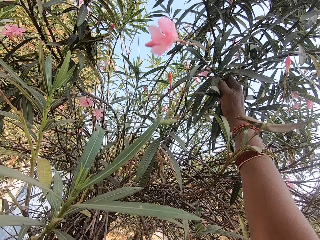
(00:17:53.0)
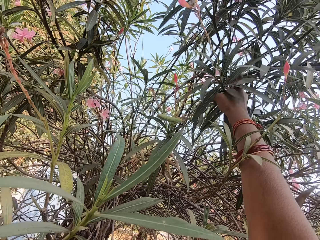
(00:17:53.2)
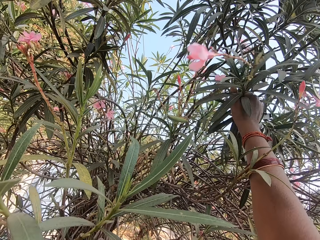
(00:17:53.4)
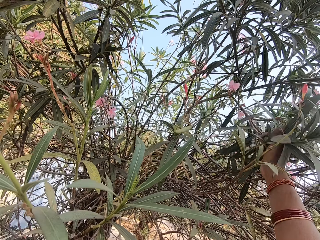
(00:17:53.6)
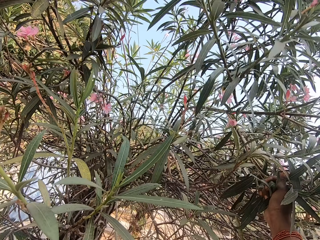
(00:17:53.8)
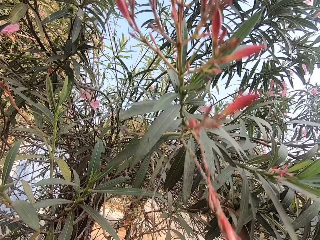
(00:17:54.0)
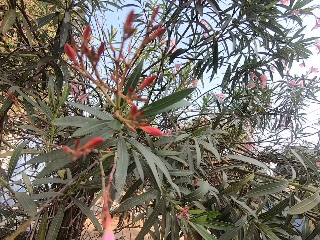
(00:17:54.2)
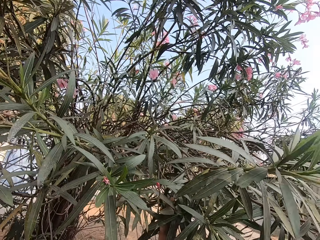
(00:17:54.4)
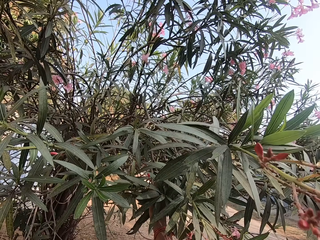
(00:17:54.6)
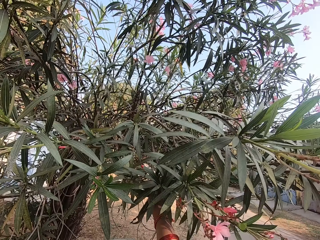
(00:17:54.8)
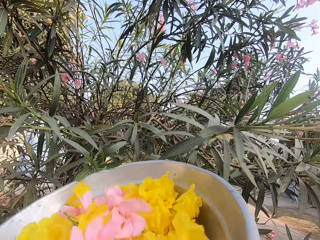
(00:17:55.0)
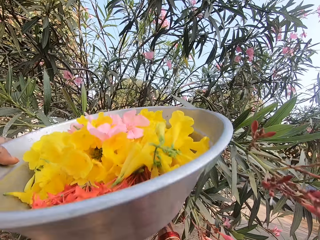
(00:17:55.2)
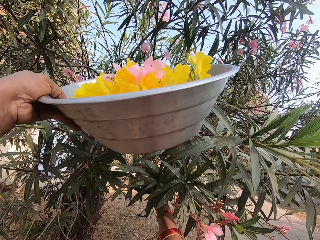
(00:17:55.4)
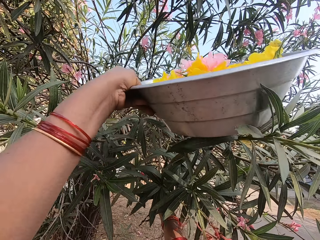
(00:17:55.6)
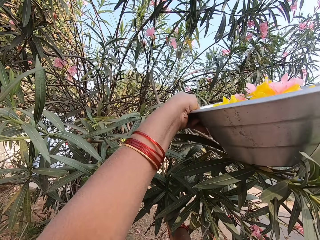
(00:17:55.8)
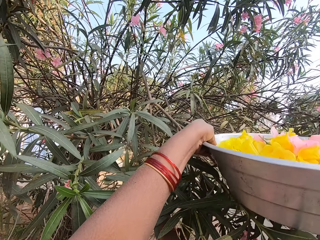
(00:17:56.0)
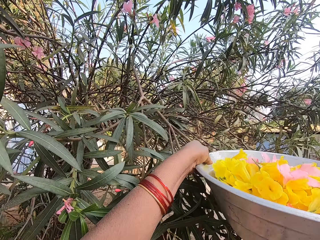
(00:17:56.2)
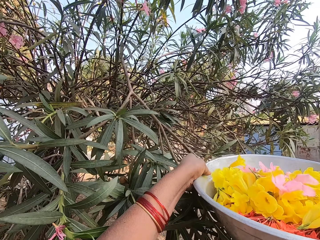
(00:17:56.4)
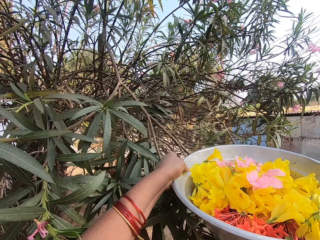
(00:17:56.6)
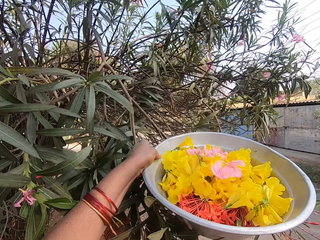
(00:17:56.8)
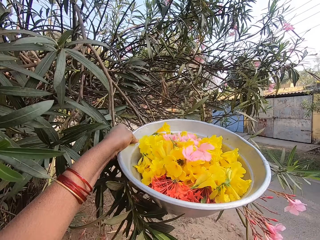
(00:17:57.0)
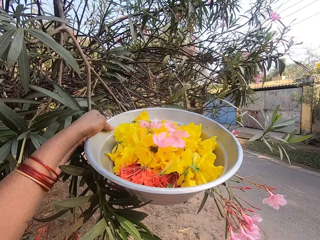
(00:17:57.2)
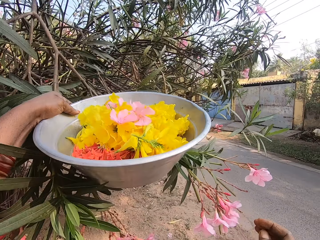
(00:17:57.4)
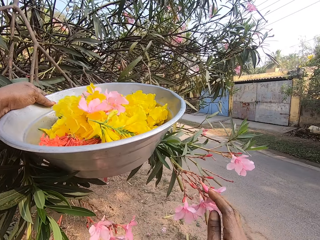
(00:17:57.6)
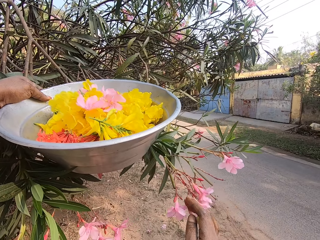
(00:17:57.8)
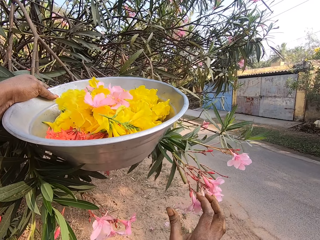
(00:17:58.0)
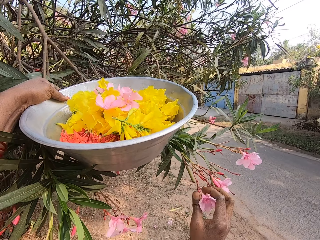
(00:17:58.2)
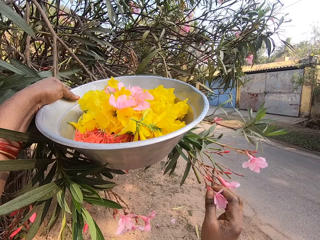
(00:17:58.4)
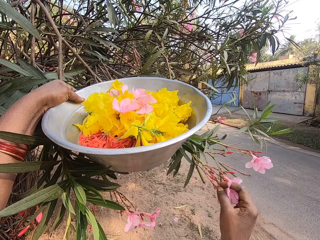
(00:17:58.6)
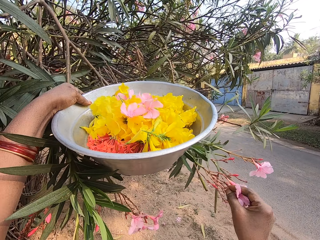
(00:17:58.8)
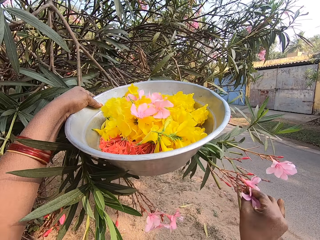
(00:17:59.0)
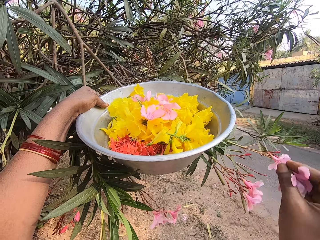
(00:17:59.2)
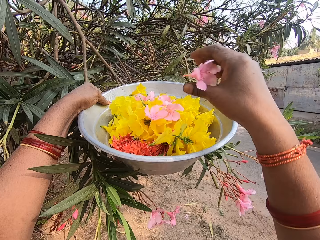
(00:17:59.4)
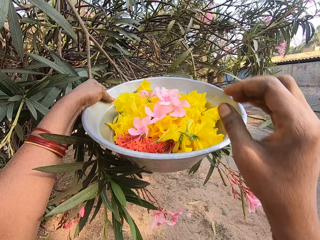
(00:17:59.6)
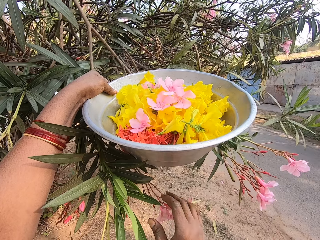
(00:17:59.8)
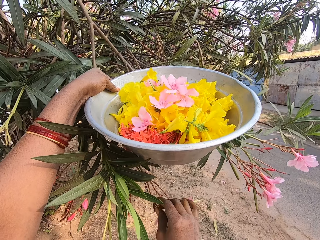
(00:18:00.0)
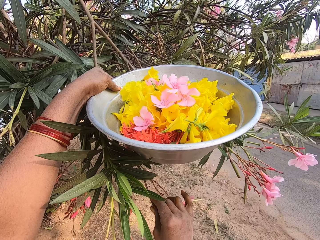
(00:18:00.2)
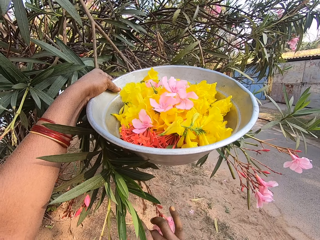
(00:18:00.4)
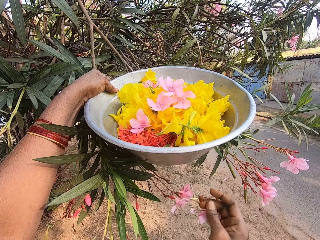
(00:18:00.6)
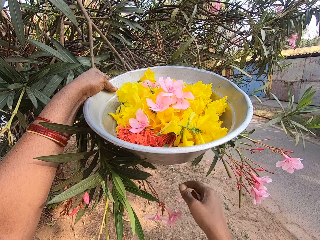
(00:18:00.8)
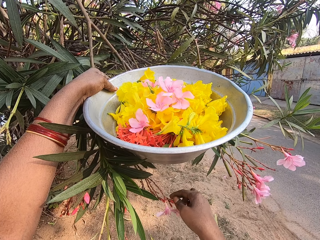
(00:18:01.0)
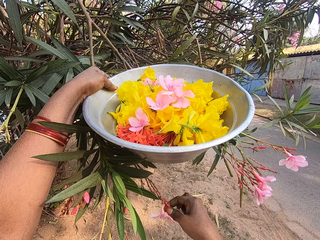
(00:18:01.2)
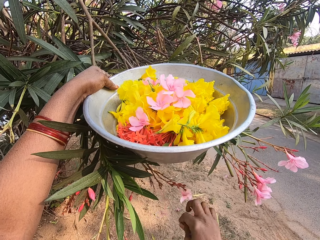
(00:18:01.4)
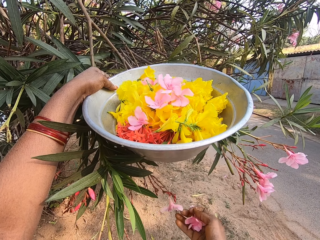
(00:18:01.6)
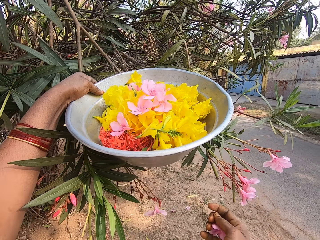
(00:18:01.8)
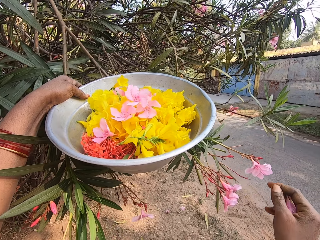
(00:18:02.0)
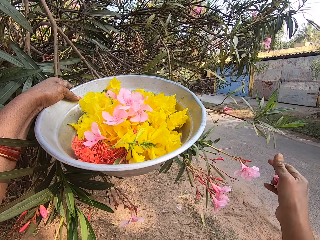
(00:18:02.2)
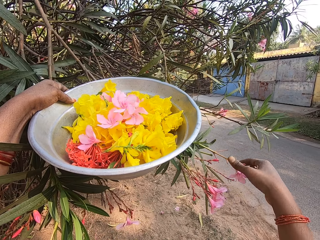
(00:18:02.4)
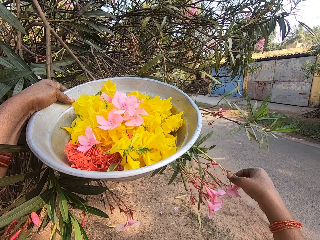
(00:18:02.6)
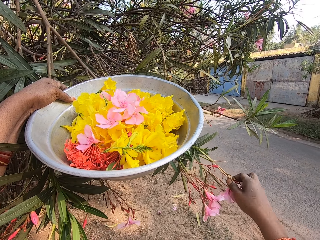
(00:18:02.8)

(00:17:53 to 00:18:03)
The camera wearer grabs another tree branch with his hand. He holds the tree branch with the other hand with the basin. He plucks another flower with his other hand and drops the flower in the basin in his other hand. He plucks another flower with his other hand.

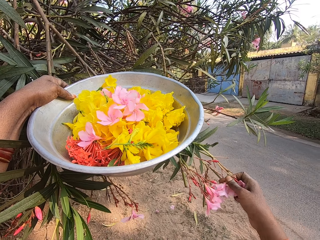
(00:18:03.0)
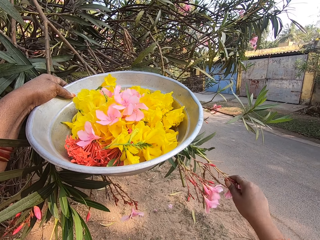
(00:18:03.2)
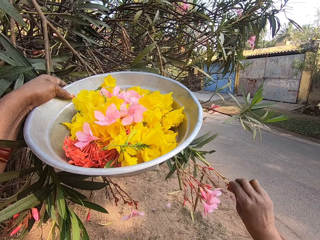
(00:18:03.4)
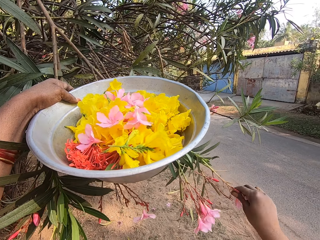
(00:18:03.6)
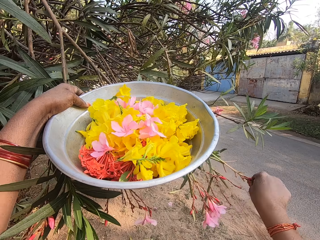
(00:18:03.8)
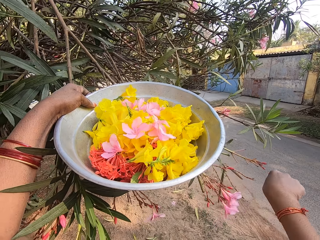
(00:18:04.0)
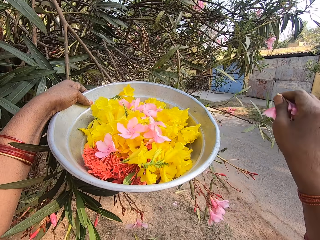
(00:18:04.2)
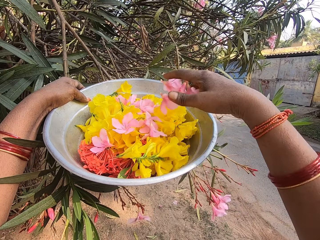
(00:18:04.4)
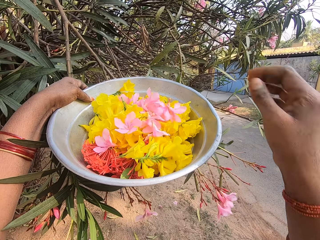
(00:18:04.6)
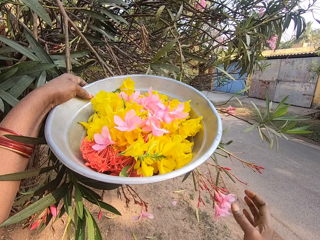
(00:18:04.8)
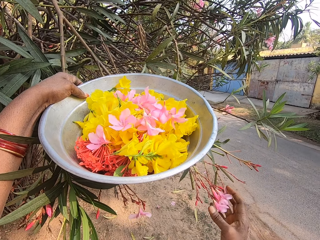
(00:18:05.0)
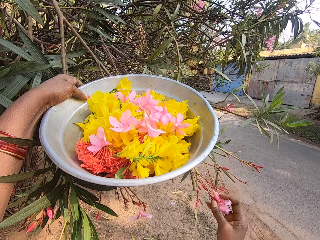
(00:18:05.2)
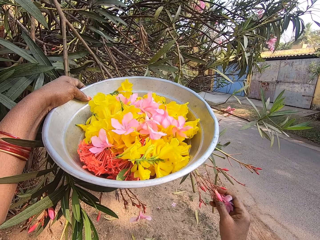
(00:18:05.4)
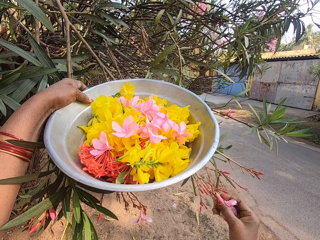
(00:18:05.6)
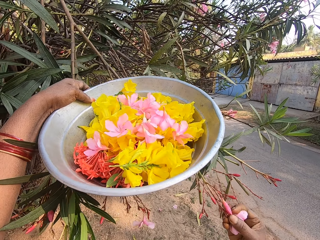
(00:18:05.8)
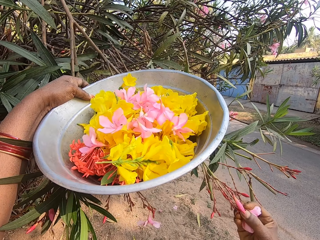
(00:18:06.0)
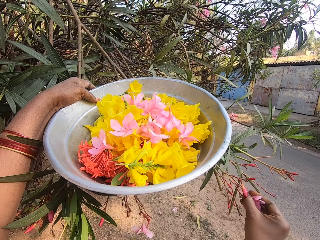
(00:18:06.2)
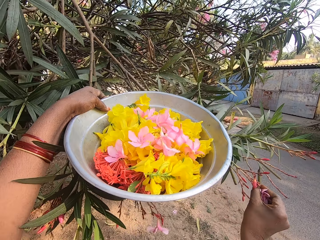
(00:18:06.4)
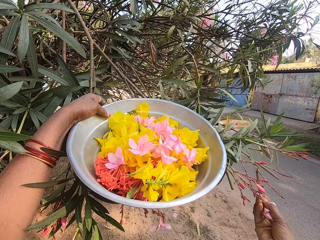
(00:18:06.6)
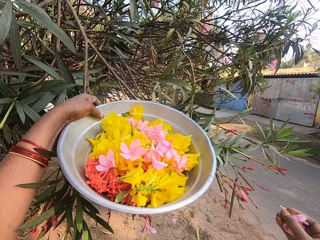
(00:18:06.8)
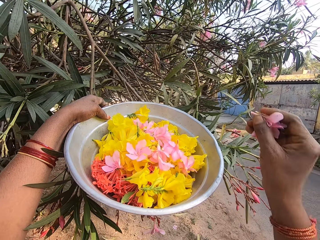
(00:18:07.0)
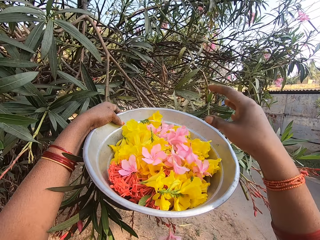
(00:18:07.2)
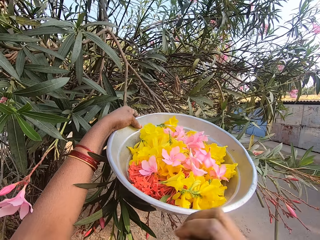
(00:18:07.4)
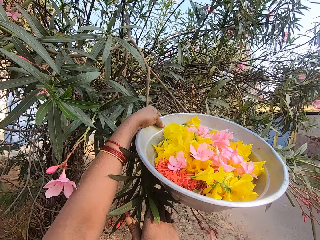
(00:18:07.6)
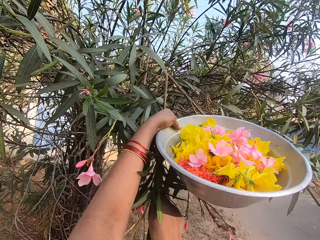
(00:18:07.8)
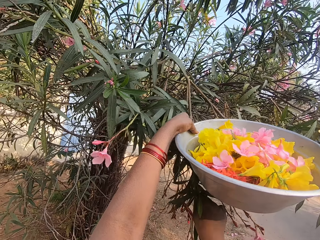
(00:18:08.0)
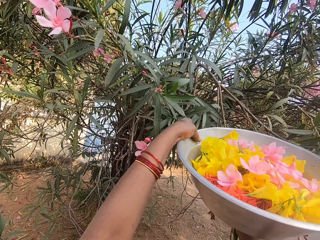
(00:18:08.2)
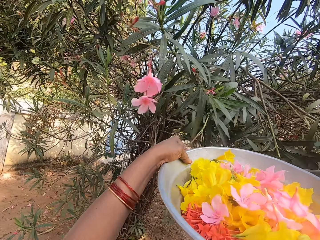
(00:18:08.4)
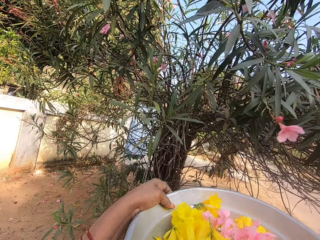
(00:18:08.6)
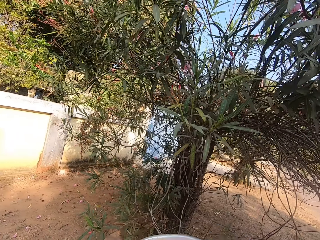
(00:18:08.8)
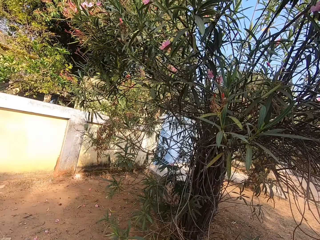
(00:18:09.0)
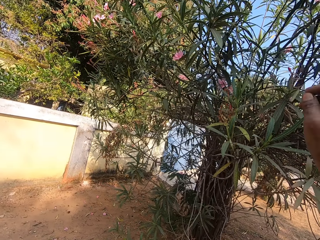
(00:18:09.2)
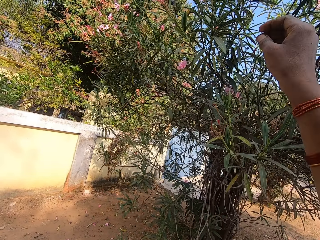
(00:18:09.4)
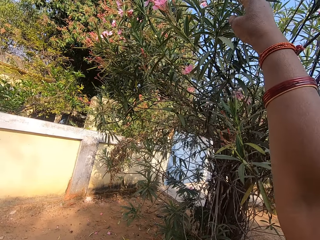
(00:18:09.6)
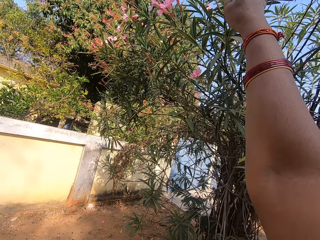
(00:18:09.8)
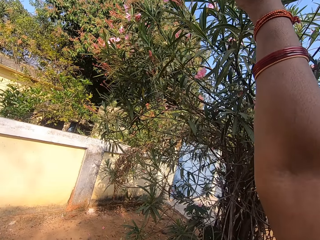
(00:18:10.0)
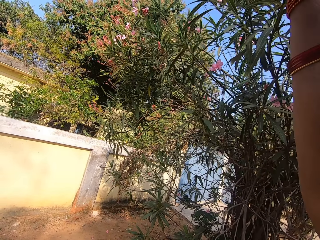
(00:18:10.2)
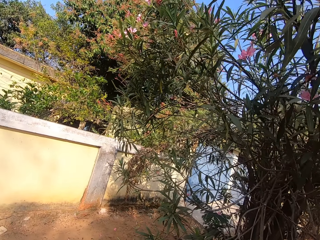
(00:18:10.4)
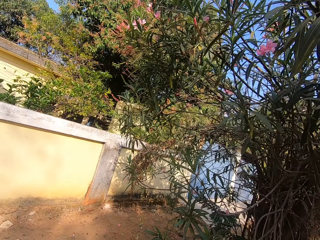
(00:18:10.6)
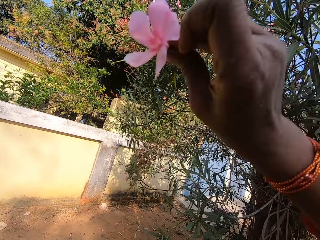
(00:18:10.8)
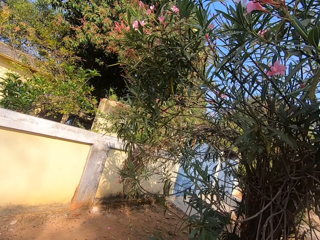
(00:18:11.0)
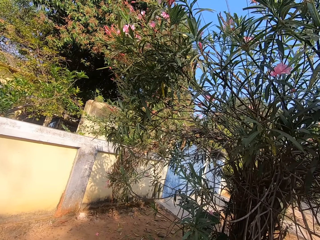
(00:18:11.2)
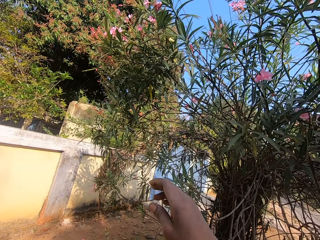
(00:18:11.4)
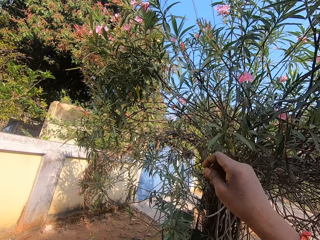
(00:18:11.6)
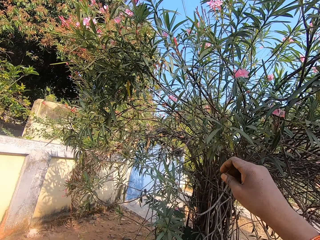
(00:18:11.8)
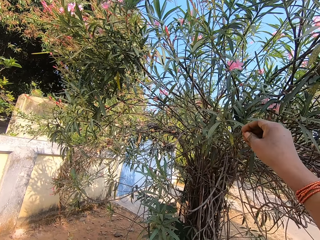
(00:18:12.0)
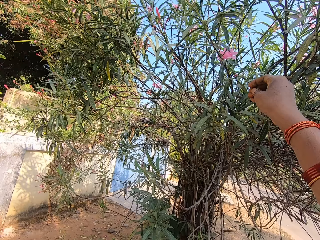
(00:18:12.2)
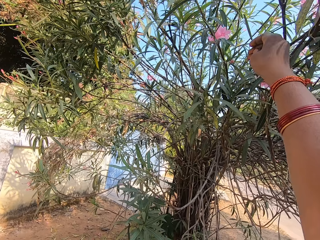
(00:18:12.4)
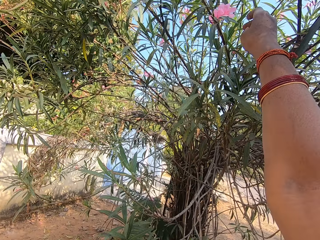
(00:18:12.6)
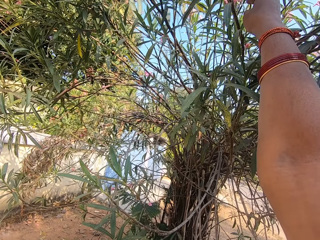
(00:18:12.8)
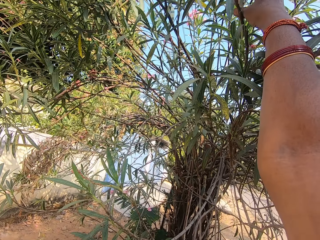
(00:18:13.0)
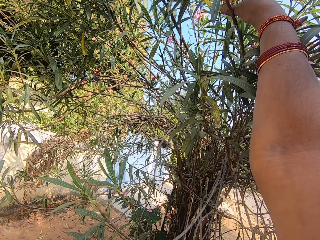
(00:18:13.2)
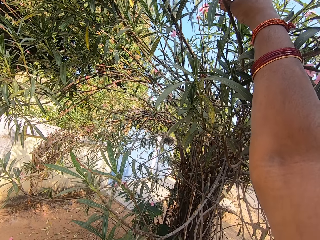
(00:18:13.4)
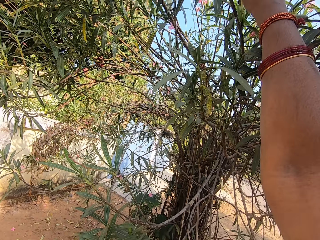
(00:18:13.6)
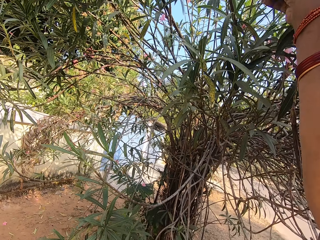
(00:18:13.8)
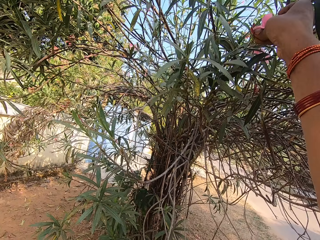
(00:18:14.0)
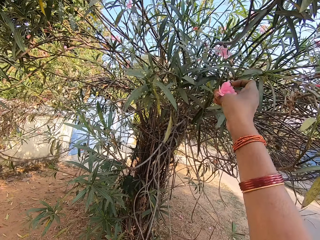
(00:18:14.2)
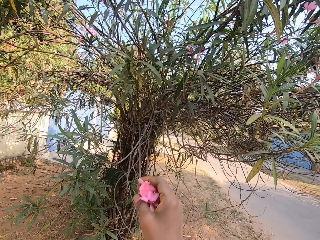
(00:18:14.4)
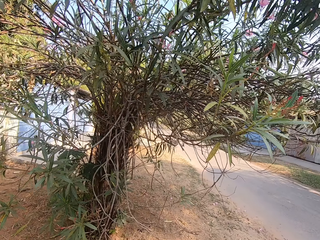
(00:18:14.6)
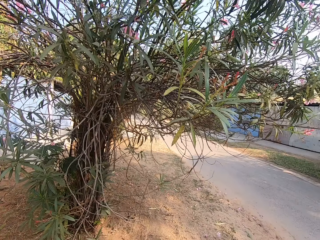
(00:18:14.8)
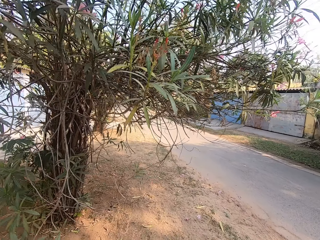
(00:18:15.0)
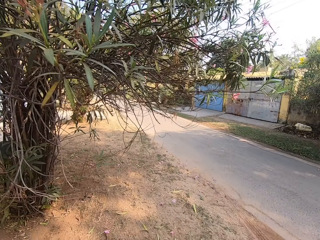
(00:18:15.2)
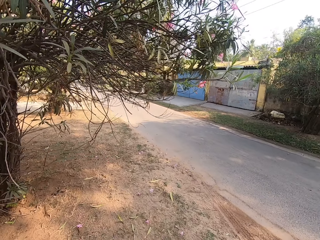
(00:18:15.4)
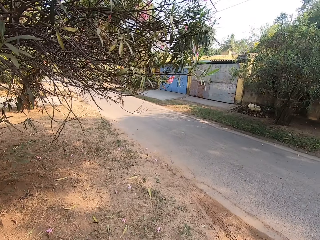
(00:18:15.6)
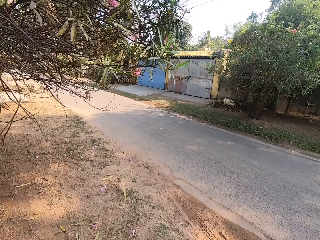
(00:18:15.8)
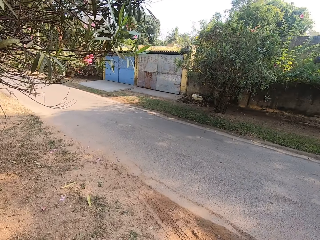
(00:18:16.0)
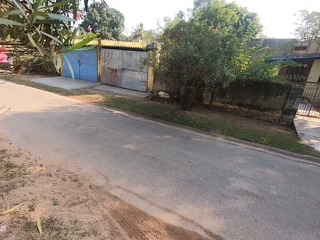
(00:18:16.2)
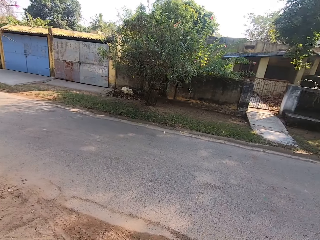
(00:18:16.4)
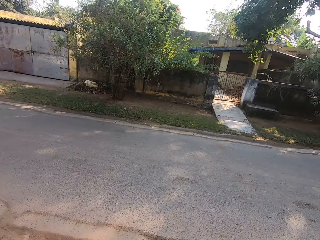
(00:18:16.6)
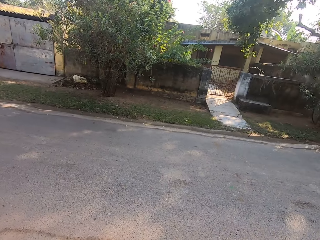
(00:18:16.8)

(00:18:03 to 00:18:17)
The camera wearer drops the flower in the basin in his other hand. He plucks another flower with his other hand and drops the flower in the basin in his other hand. He plucks another flower with his other hand and drops the flower in the basin in his other hand. He plucks another flower with his other hand. He stares around.
